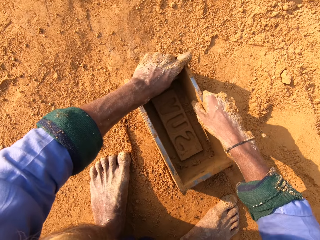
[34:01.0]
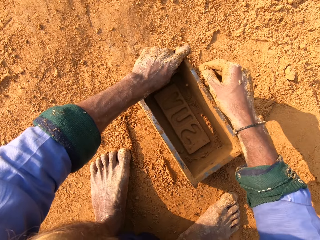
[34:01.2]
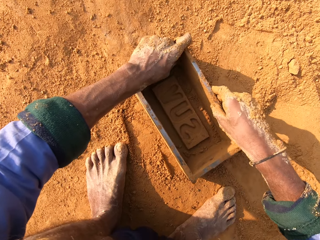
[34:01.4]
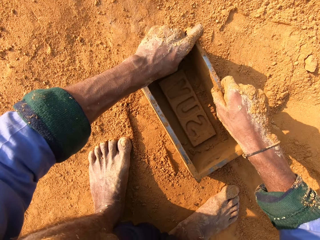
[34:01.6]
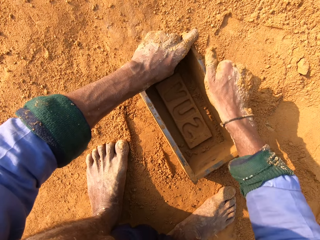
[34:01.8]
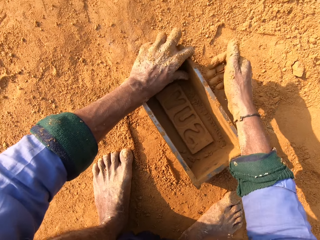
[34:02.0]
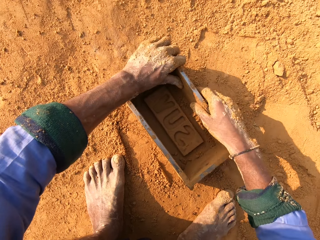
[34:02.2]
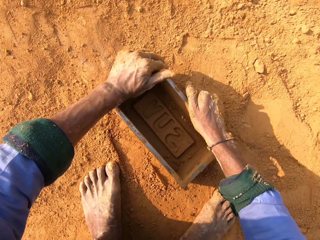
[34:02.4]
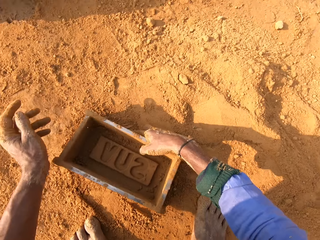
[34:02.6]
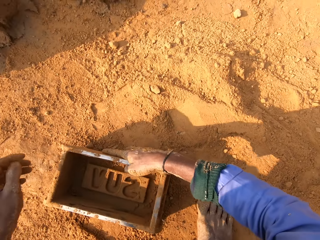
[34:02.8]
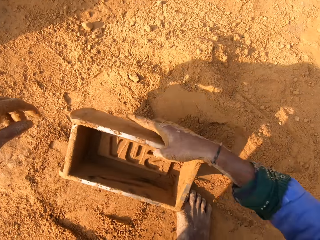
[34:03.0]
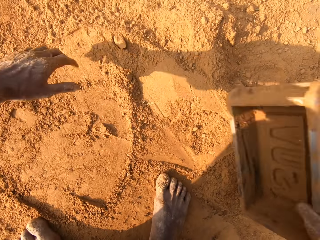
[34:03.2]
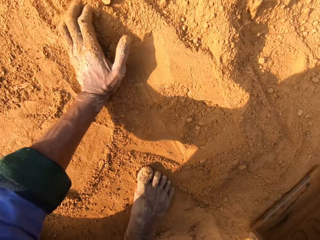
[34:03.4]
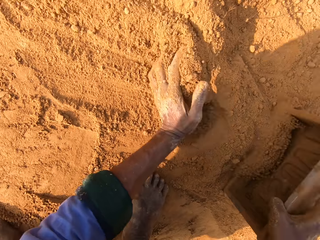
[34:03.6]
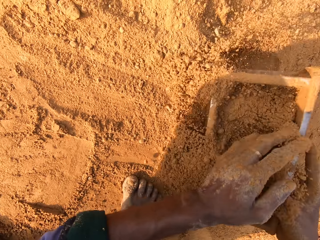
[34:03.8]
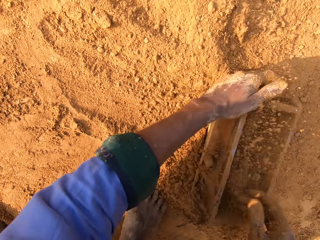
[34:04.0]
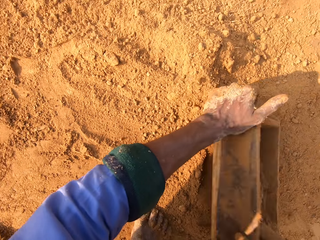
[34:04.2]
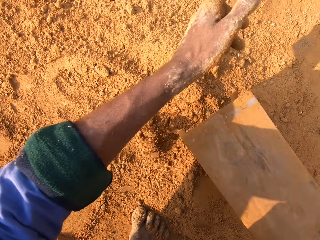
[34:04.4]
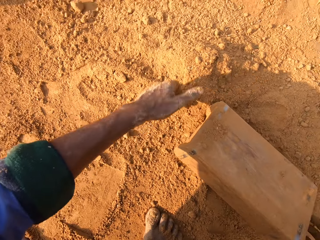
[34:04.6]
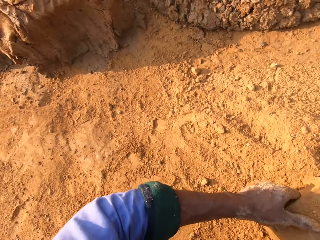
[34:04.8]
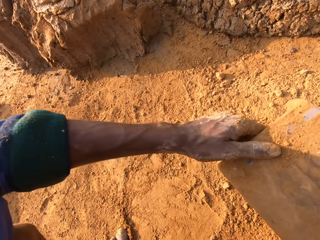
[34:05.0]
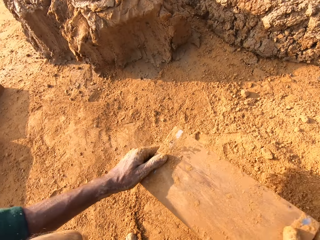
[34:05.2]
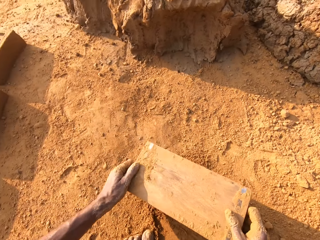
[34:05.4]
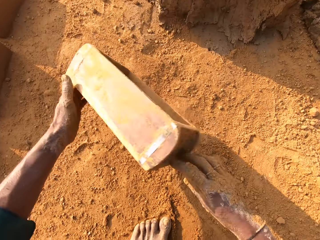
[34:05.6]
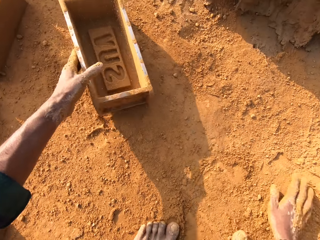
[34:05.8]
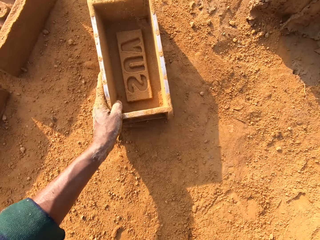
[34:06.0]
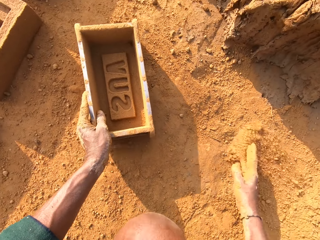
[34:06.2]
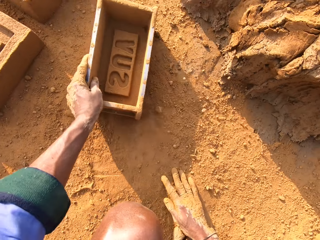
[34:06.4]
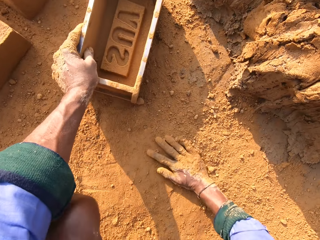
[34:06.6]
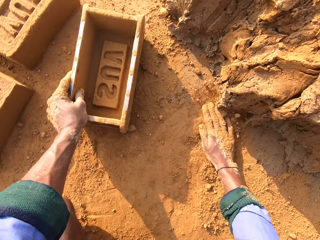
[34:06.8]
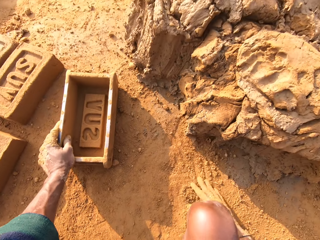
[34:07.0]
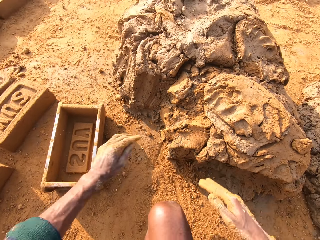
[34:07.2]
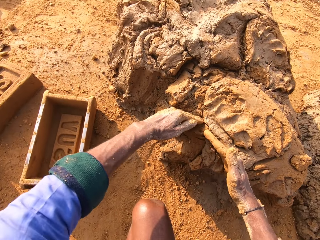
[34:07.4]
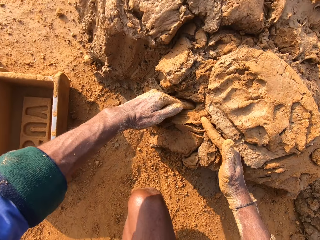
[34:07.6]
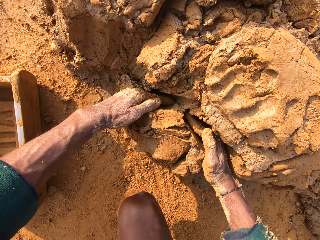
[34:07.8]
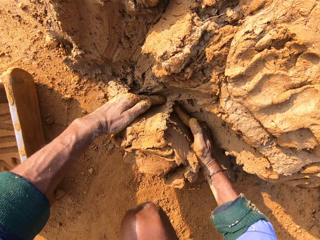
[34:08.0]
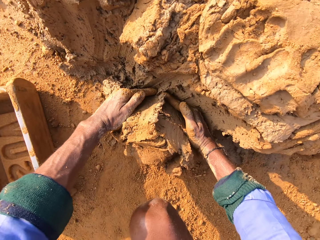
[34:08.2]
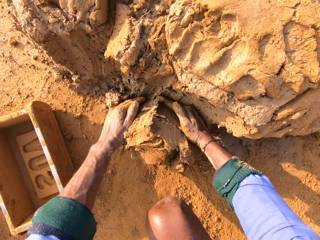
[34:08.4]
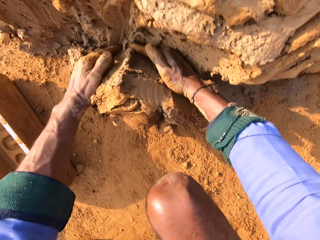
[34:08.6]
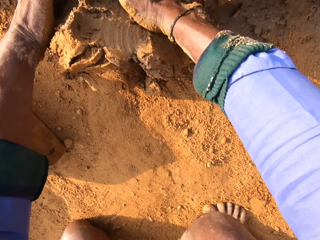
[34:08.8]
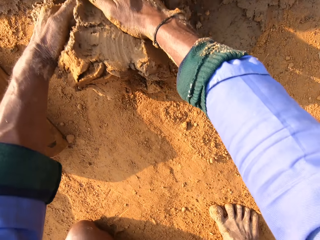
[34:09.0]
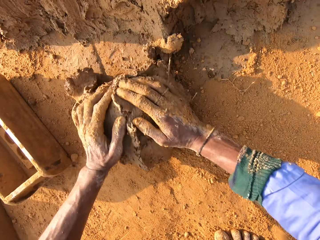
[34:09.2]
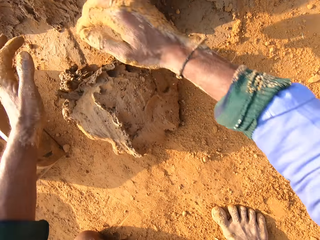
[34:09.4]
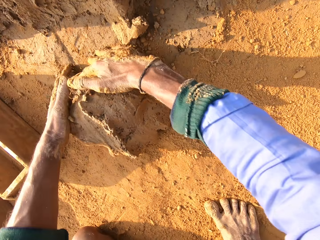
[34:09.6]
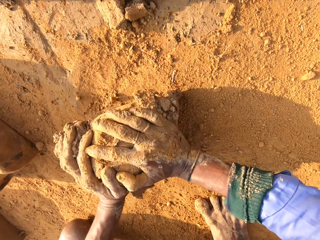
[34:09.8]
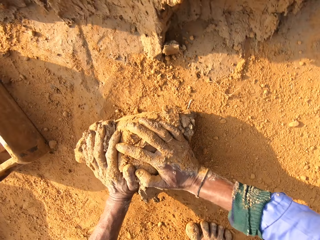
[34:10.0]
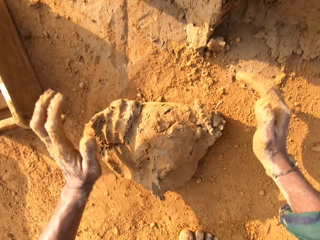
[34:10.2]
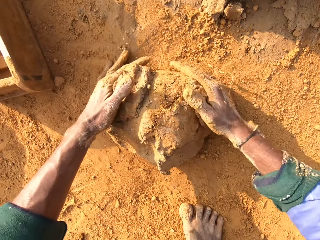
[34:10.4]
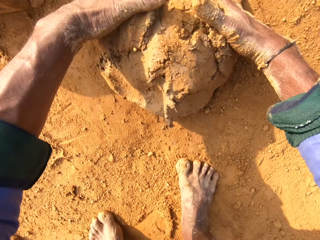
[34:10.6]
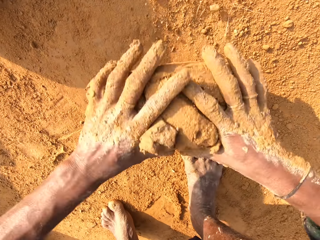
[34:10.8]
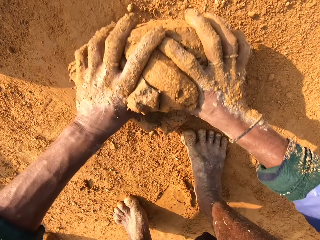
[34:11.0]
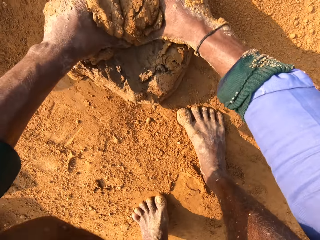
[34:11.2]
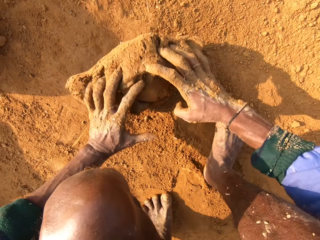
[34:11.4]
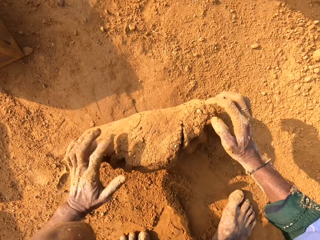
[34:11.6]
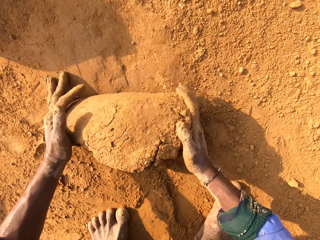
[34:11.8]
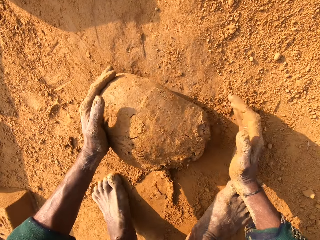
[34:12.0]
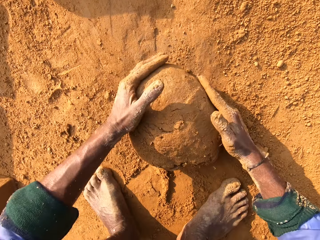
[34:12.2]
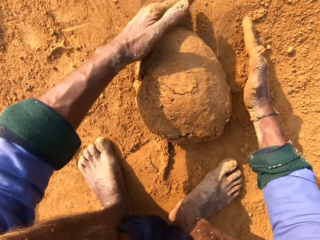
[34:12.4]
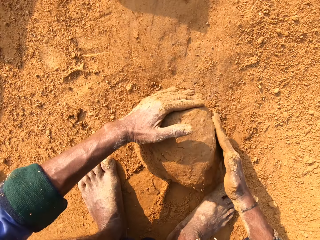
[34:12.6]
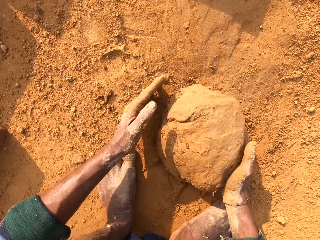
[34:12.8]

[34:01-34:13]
The camera wearer puts the soil to the brick mould. They scoop the soil. They pour the soil. They throw the brick mould on the ground. They put the brick mould down. They touch the soil. They rub the soil. They cut the clay mould. They turn the clay mould.

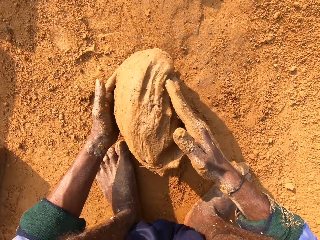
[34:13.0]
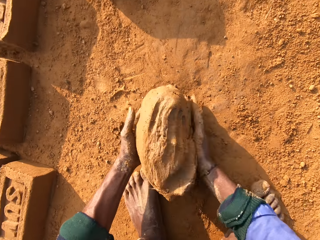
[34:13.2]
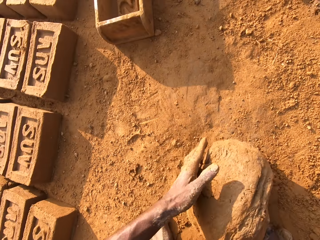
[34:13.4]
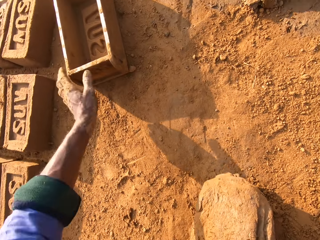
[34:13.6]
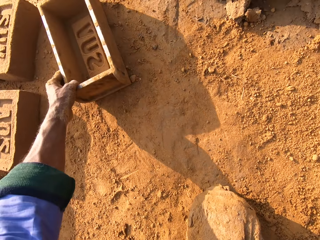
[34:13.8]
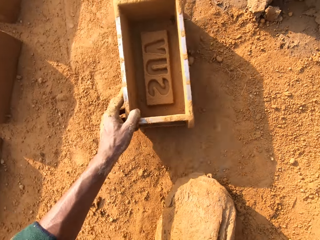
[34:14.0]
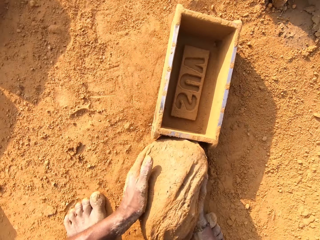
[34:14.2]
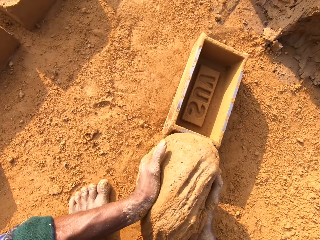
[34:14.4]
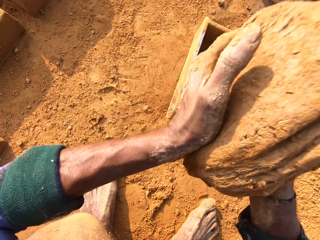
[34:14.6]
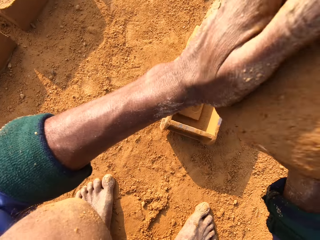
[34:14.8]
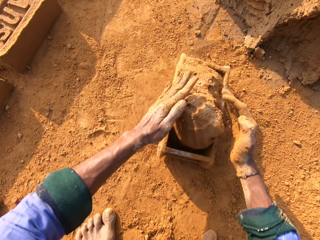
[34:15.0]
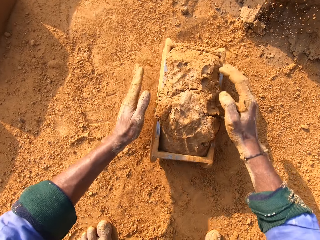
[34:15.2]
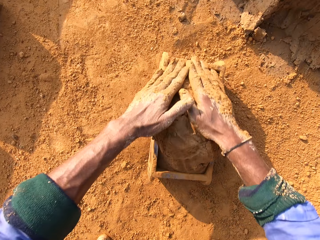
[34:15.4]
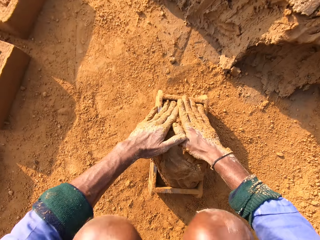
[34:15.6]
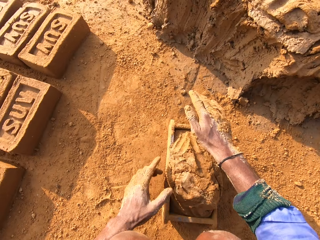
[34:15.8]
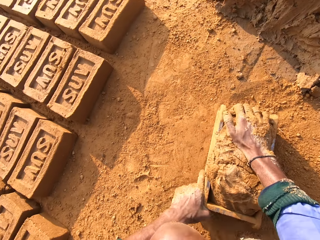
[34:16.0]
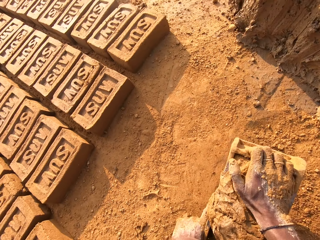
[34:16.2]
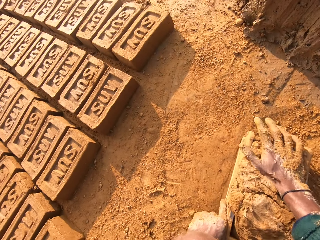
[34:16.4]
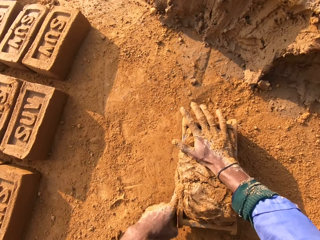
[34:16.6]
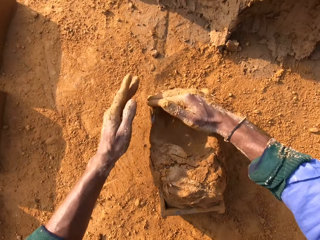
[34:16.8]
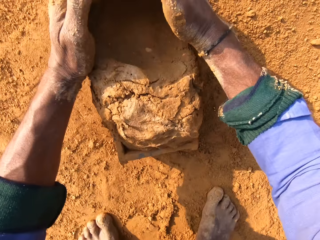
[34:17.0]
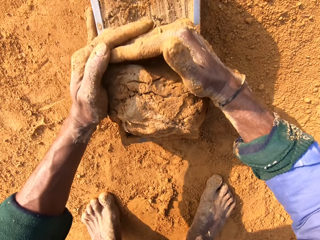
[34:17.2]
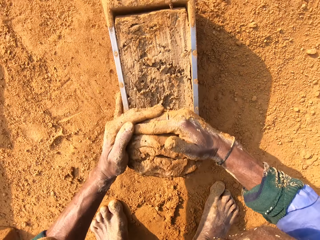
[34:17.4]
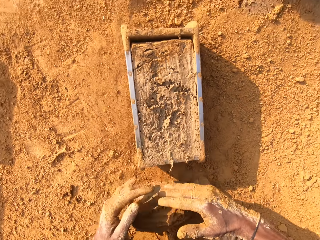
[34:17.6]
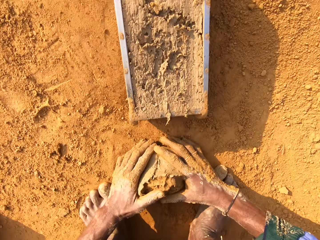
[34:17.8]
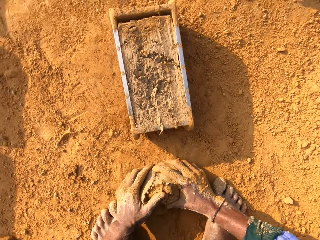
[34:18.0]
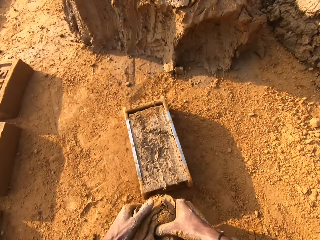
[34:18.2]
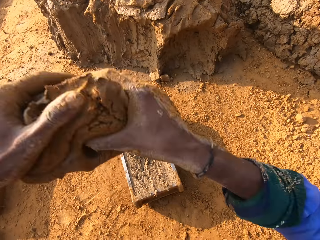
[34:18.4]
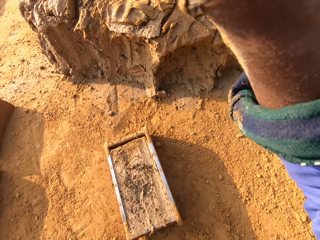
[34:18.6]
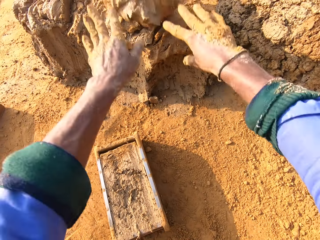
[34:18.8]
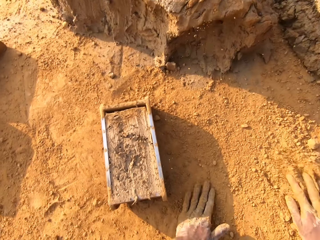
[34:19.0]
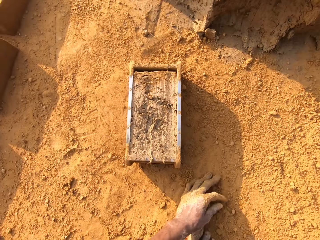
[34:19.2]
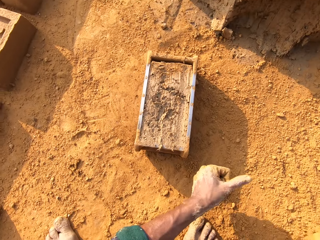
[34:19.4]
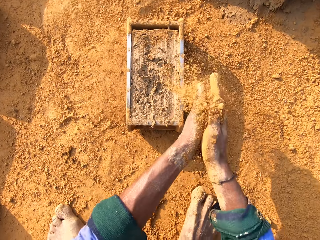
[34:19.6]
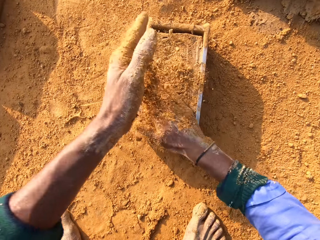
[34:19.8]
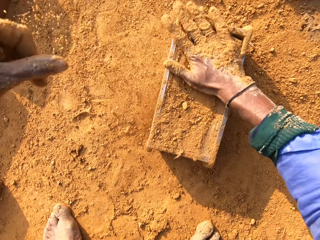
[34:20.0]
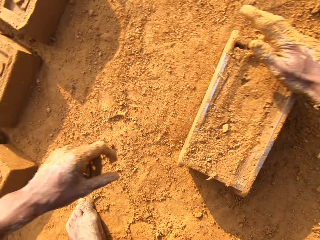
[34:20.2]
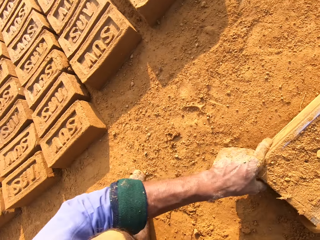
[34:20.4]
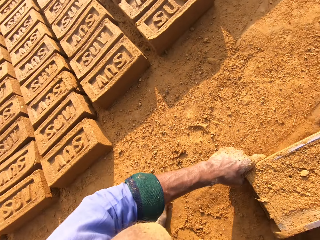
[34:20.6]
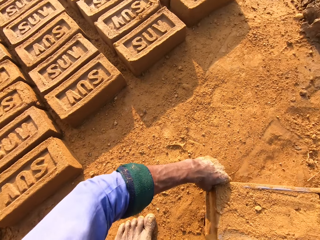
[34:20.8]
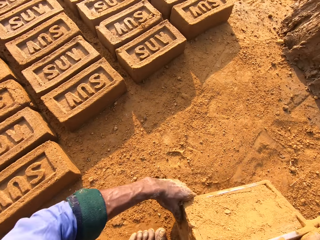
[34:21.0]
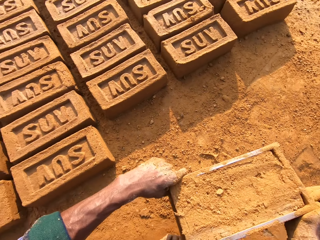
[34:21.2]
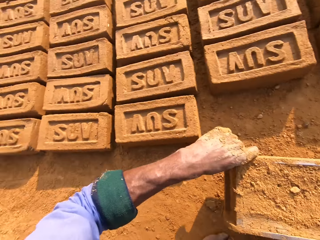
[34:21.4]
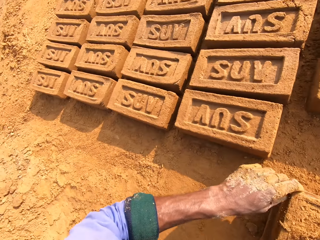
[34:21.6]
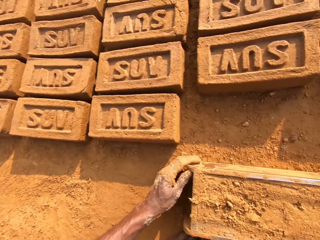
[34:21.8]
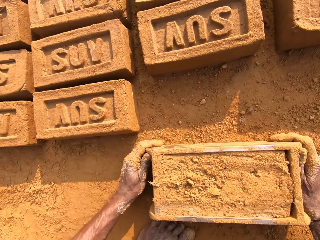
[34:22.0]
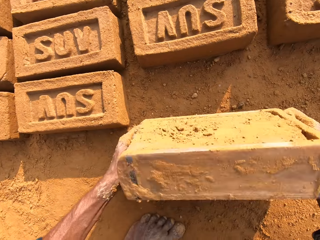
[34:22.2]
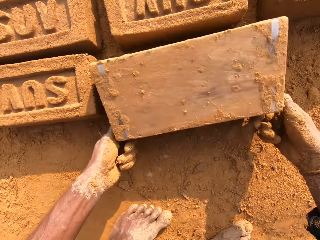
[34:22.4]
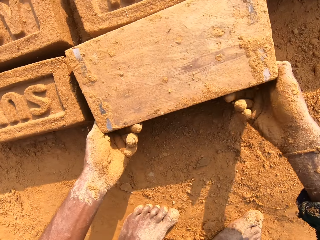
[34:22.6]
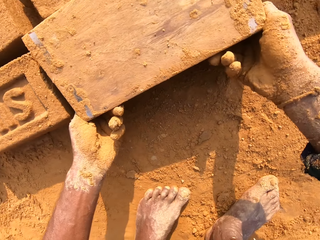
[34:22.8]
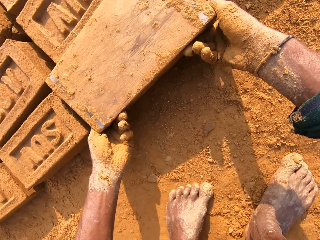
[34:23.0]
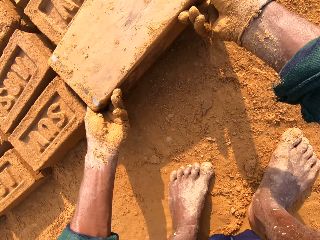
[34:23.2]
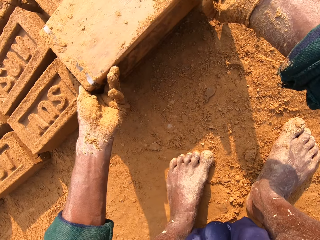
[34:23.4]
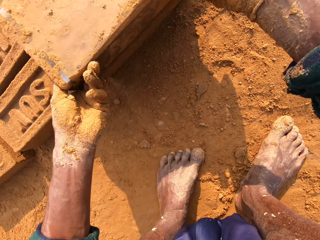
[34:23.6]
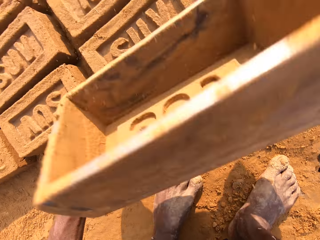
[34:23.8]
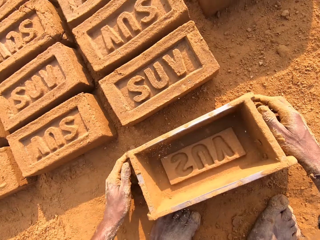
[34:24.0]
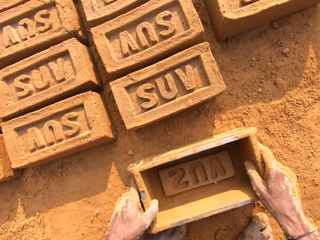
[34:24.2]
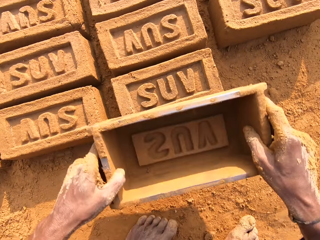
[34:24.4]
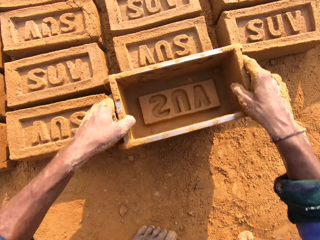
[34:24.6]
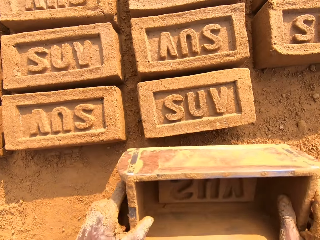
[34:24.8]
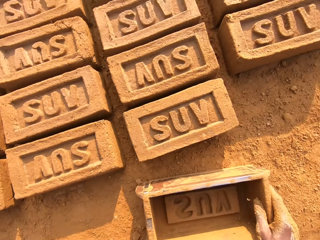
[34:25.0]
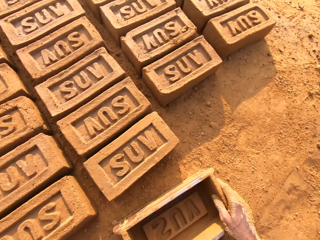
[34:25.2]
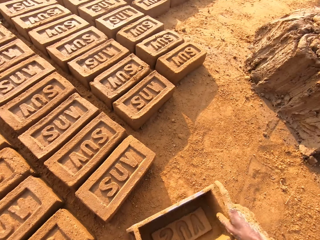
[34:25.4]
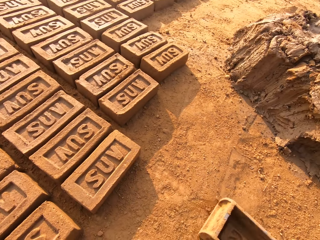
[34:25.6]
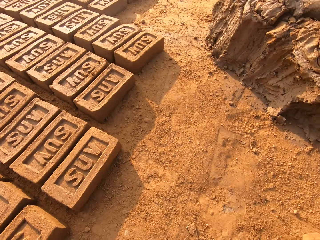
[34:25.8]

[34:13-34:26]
The camera wearer takes the clay mould or mud. They take the brick mould. They put the clay mould in the brick mould. They press the mud. They cut the clay mould. They take the clay mould, lift up the hand and throw the mud. They pick the soil. They rub the hands with soil. They put the soil to the mud. They touch the clay mould. They pick the brick mould and carry the brick mould. They turn the brick mould. They remove the clay mould from the brick mould. They put the brick mould on the ground. They hit the brick.
